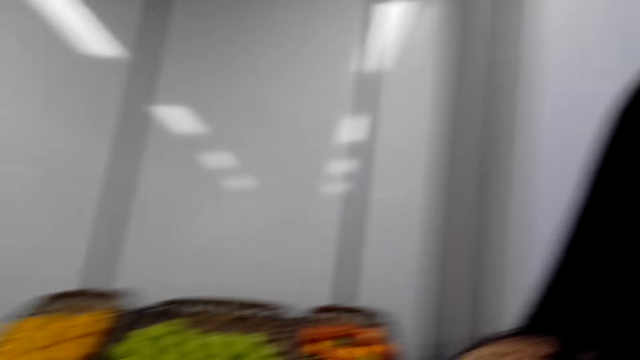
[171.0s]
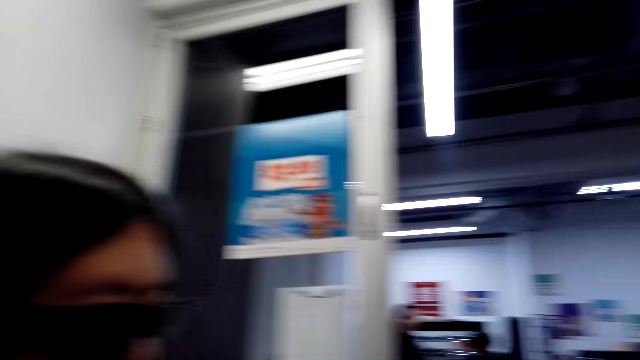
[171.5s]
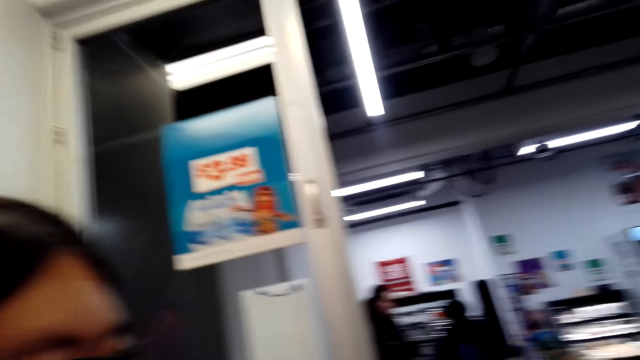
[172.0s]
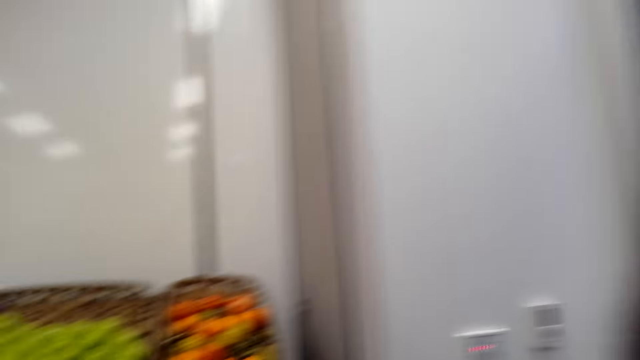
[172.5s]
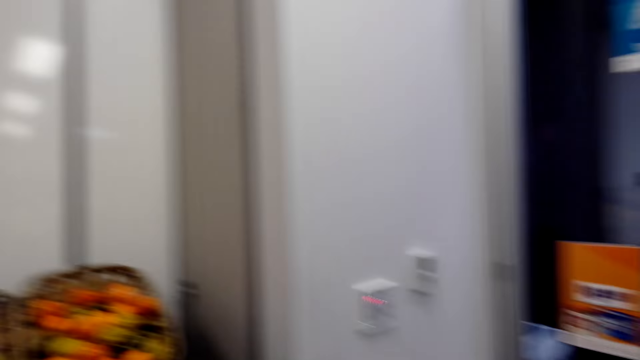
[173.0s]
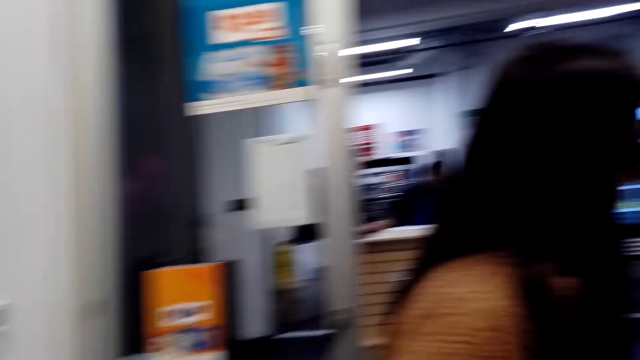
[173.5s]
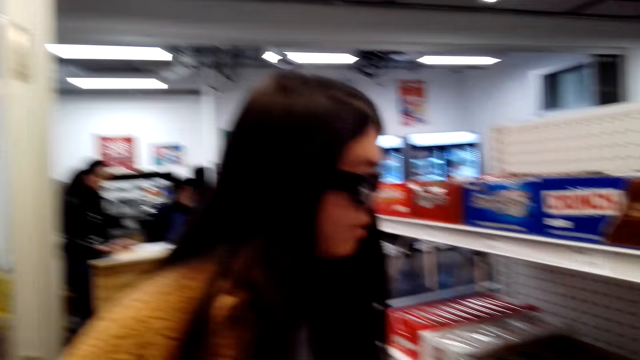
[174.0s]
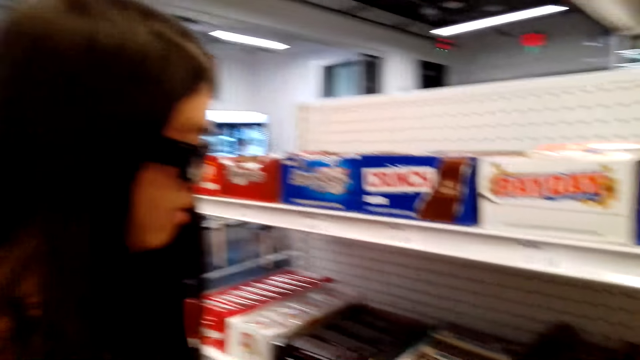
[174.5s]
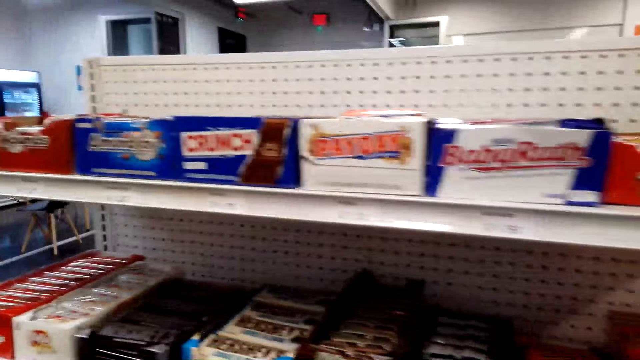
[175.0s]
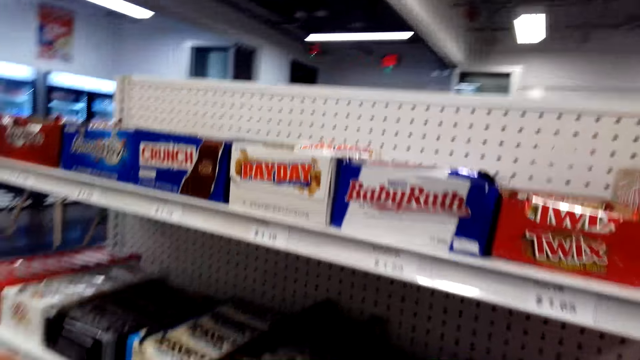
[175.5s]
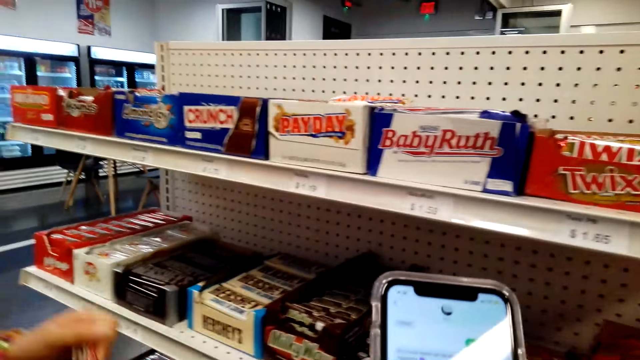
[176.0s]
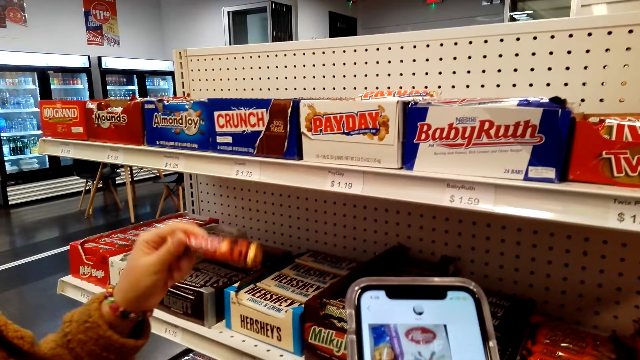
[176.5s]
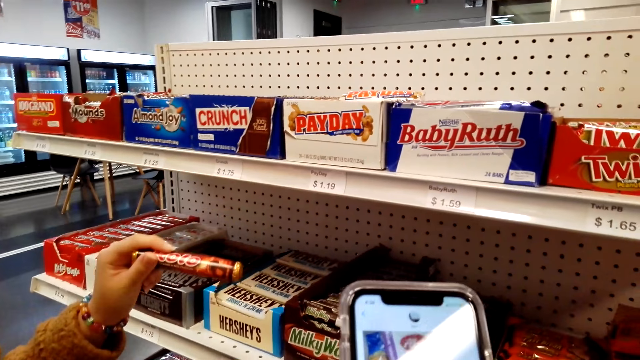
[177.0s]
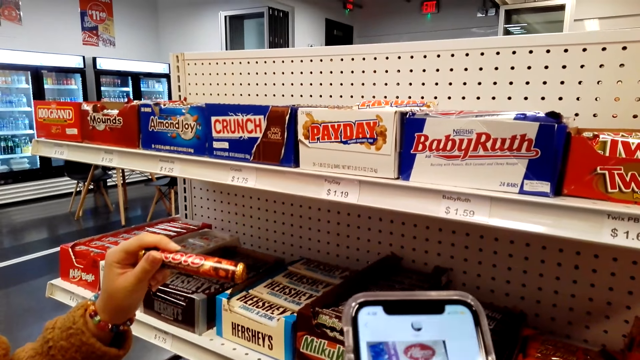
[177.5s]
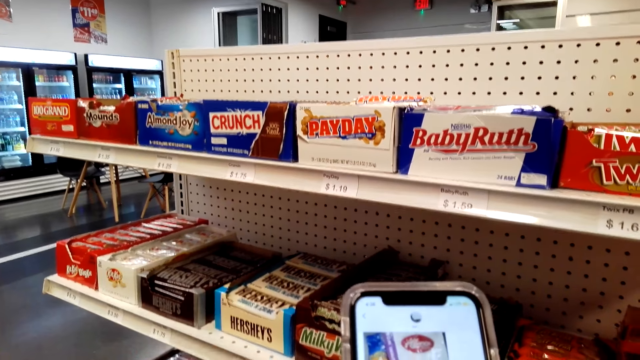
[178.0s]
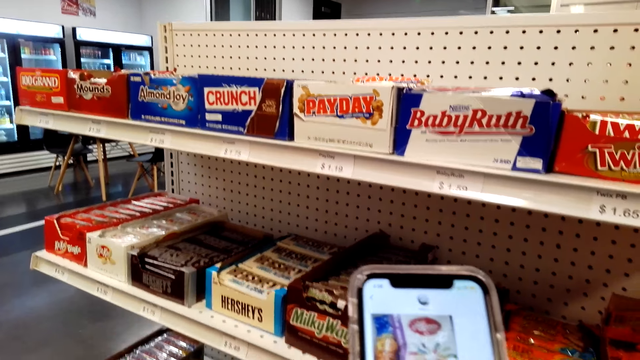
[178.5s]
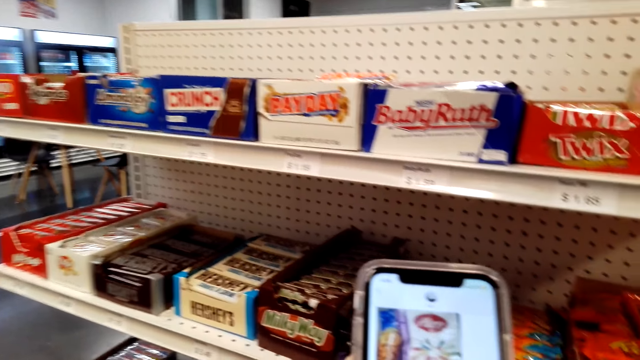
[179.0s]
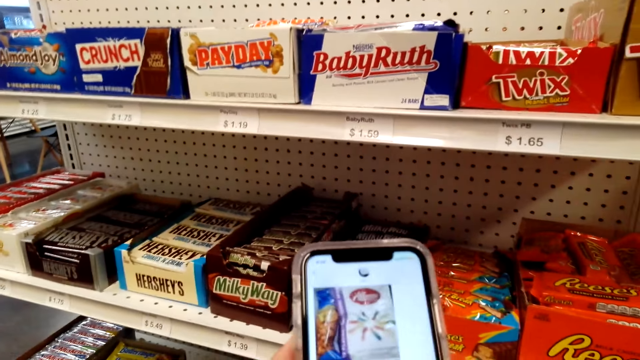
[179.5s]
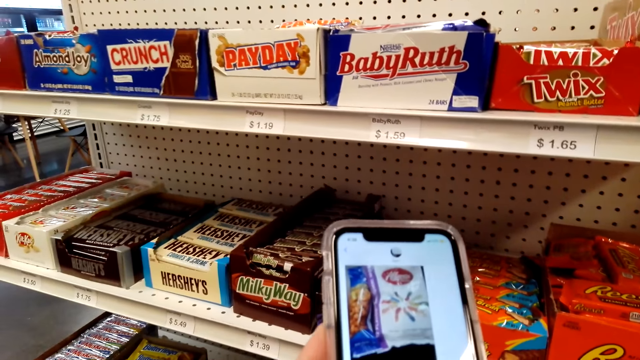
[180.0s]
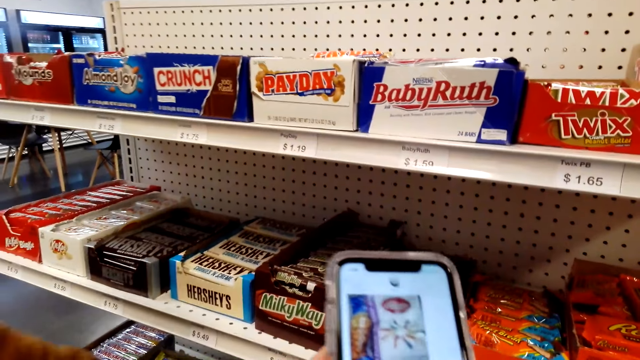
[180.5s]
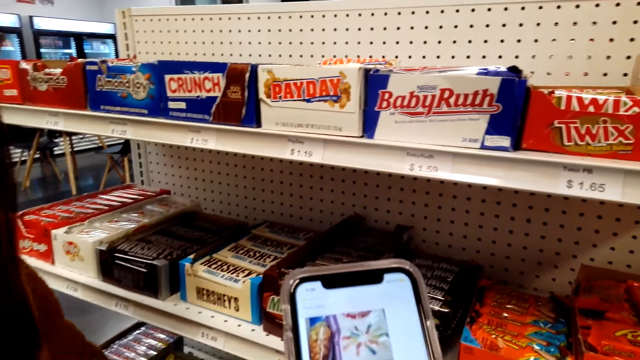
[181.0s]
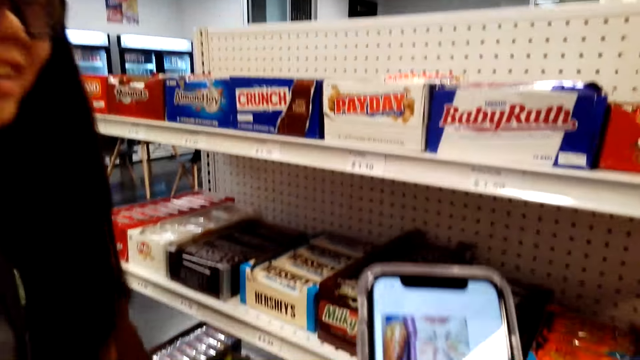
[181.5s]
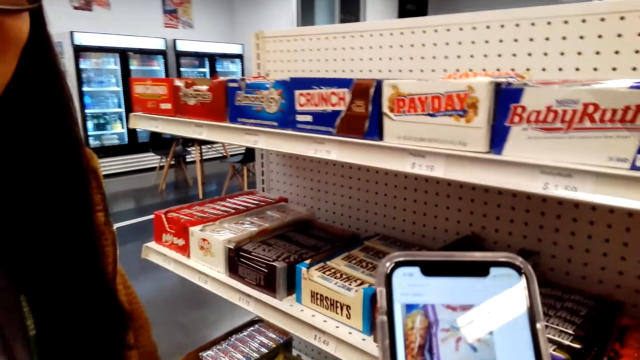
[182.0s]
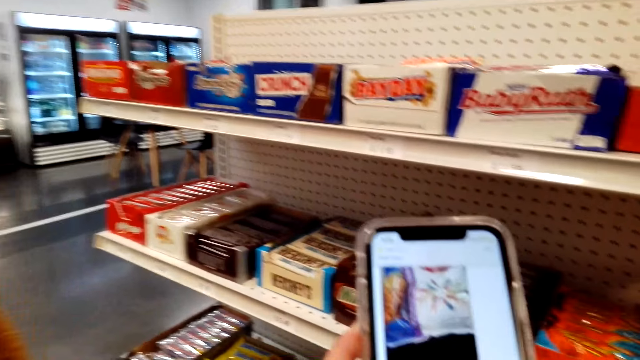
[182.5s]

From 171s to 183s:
The camera wearer looks around the fruit area. They dialogue with a woman. They look at the shelves. They use a phone. The woman picks a snack.

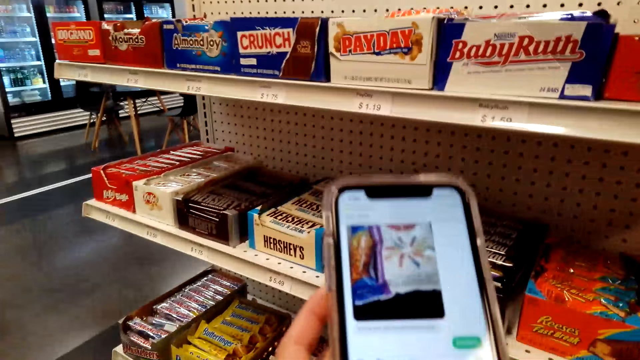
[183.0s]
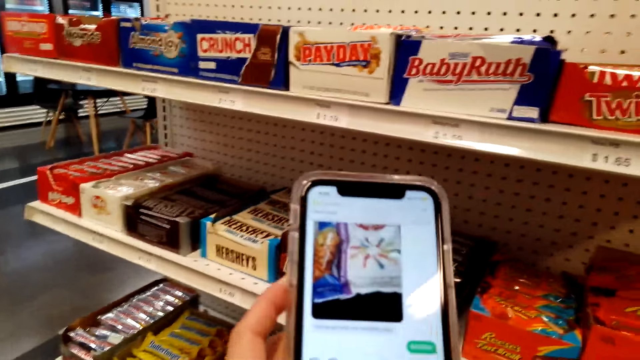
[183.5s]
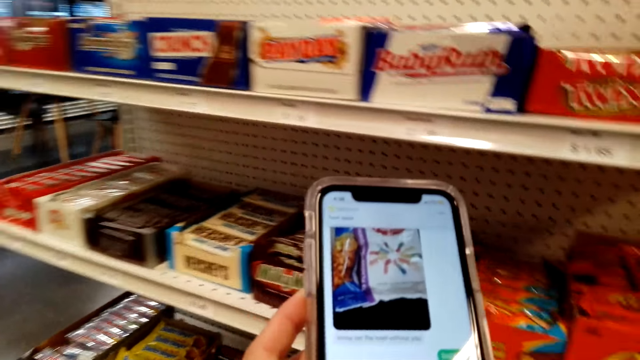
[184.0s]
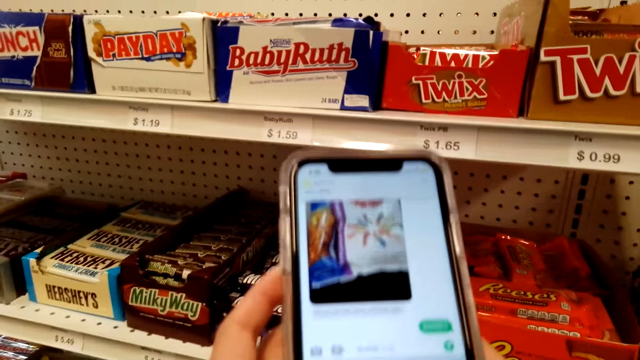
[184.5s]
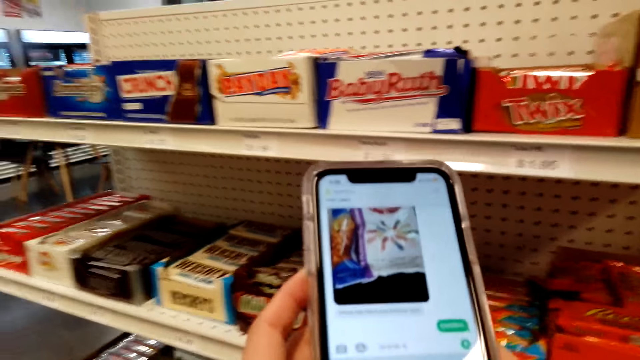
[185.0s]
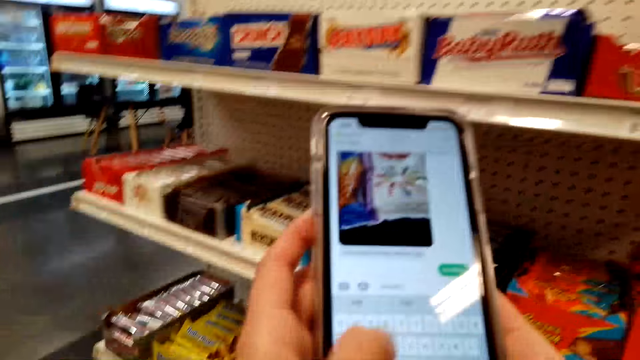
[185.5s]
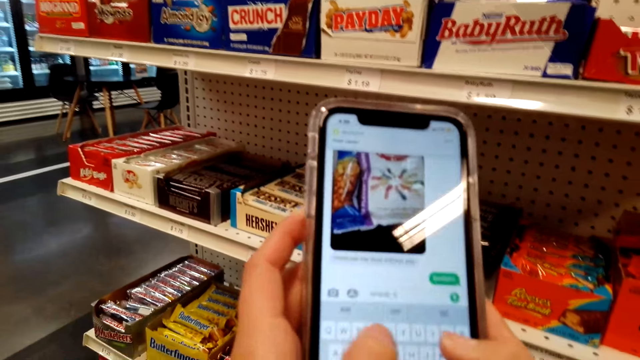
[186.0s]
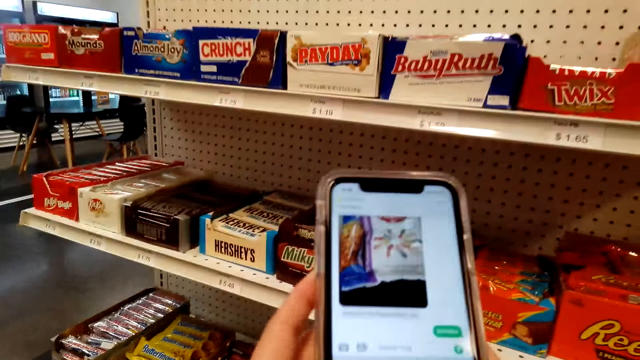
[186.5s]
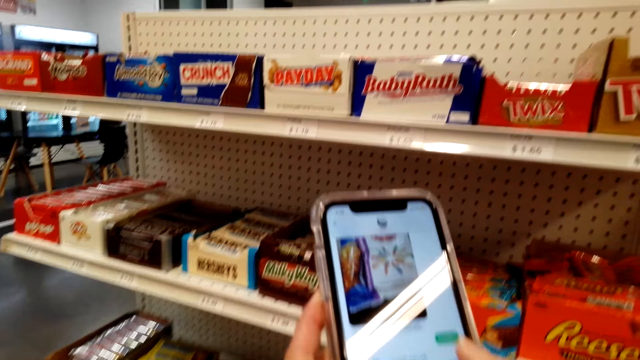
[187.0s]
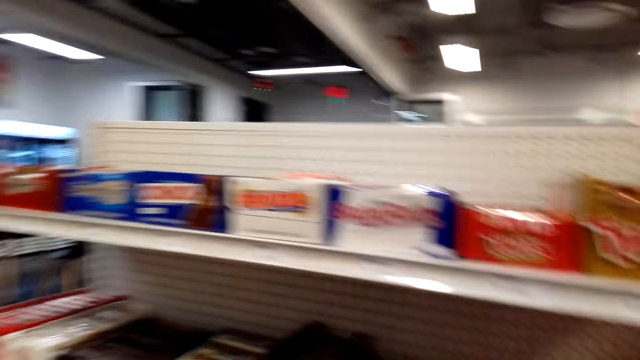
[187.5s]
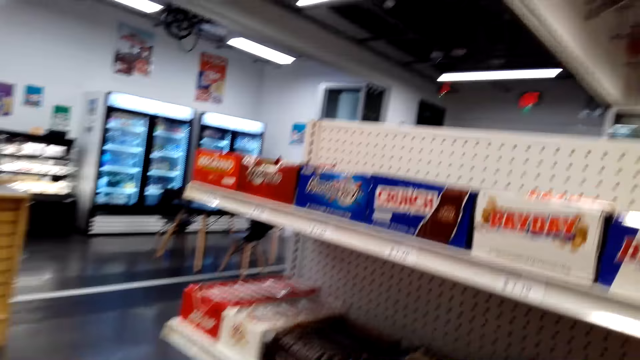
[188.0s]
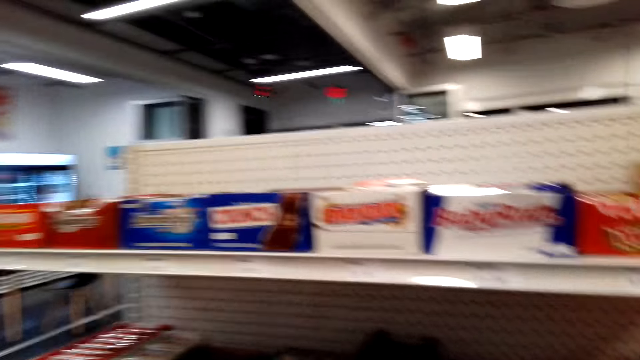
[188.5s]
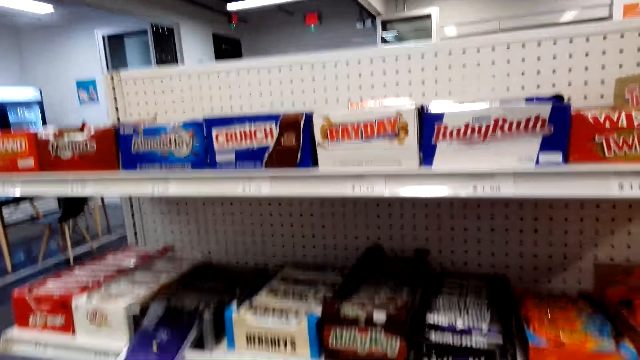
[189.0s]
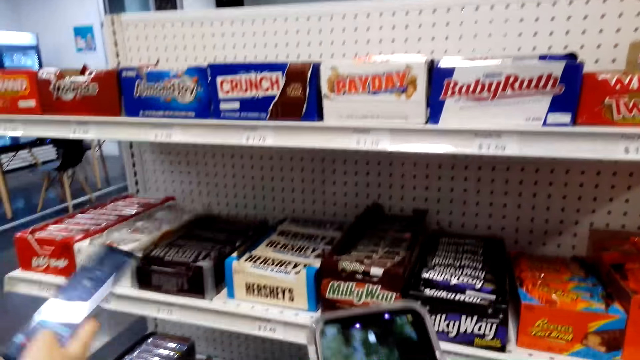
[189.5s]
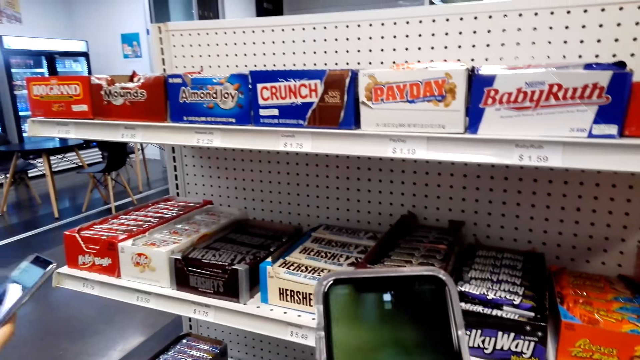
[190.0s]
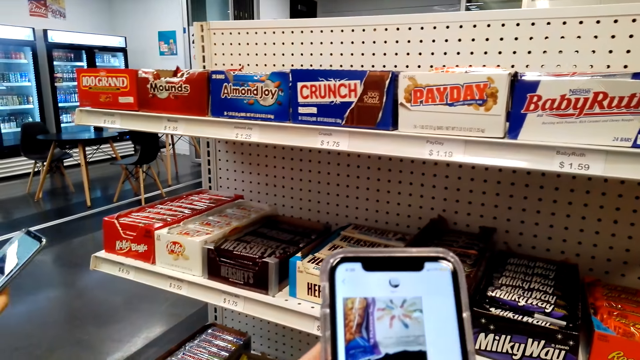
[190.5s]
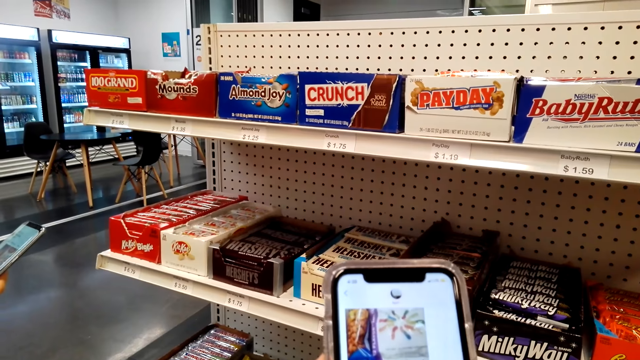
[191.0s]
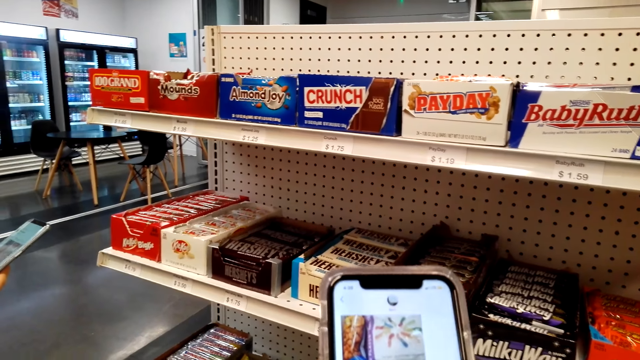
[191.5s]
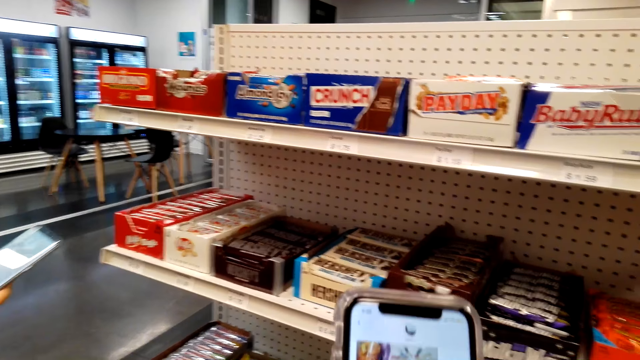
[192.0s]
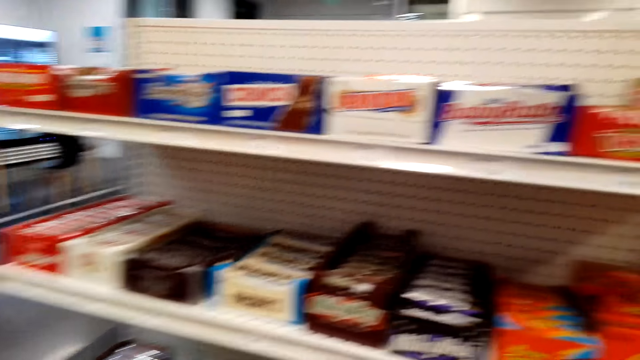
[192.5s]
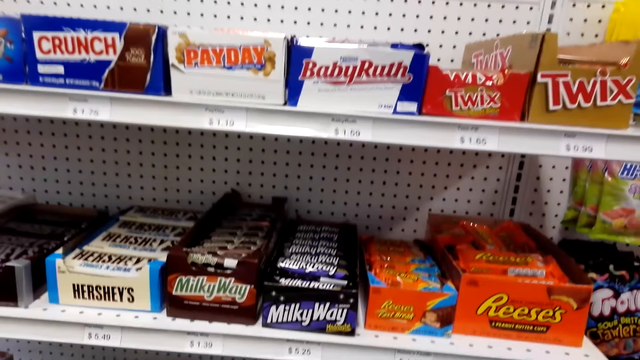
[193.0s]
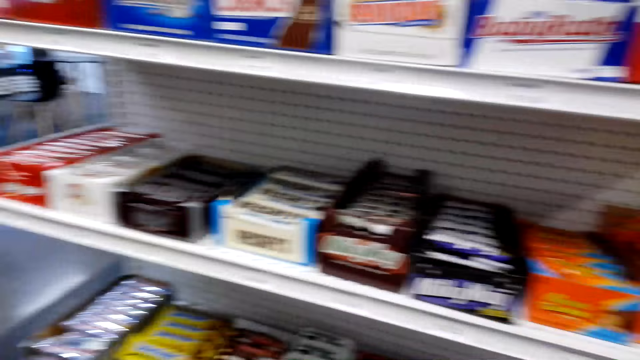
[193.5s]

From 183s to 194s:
The camera wearer looks at the shelves. A woman uses a phone. The camera wearer uses a phone.
